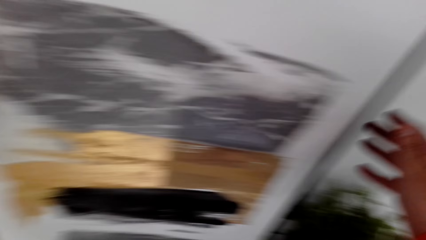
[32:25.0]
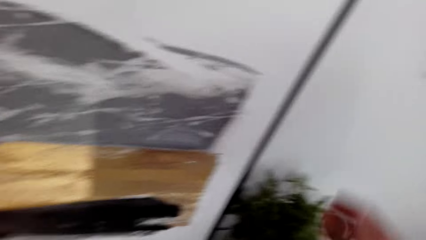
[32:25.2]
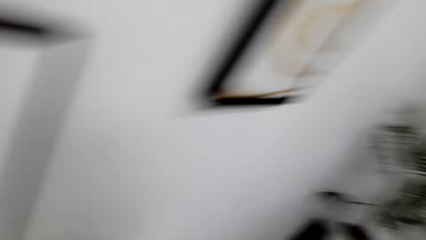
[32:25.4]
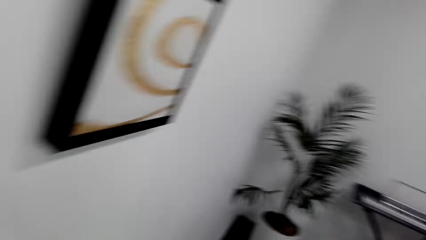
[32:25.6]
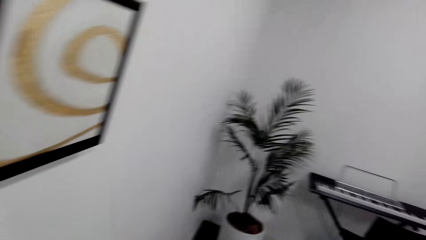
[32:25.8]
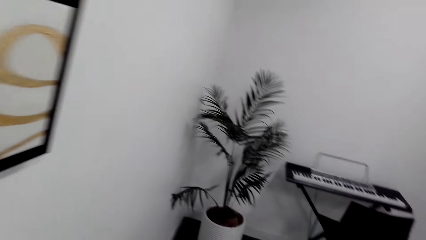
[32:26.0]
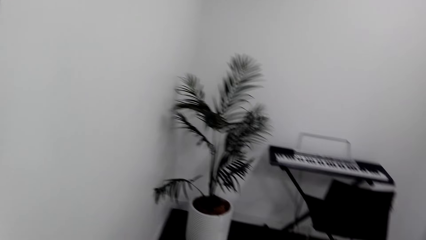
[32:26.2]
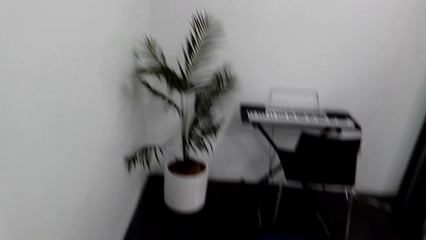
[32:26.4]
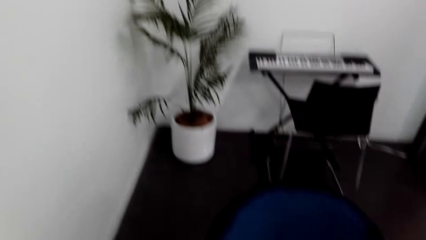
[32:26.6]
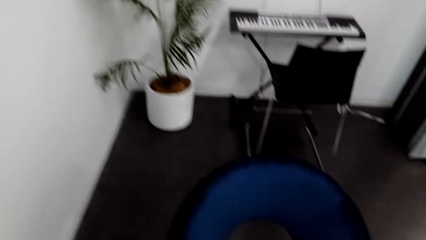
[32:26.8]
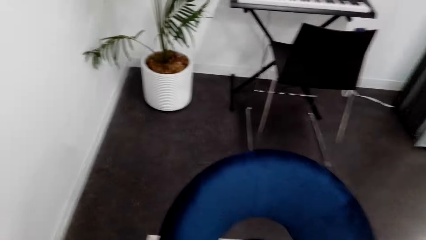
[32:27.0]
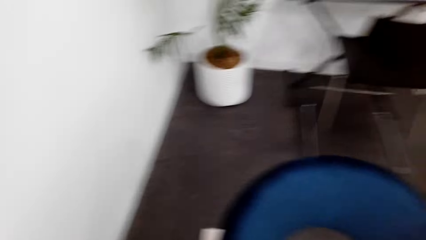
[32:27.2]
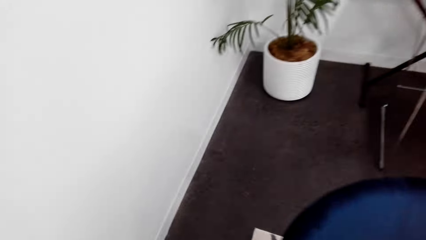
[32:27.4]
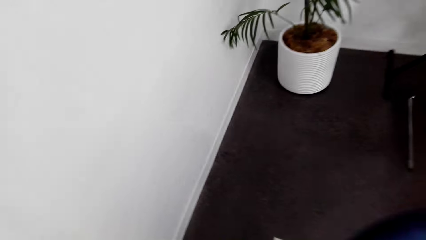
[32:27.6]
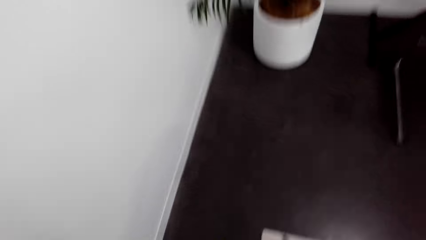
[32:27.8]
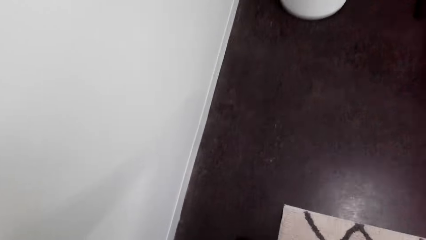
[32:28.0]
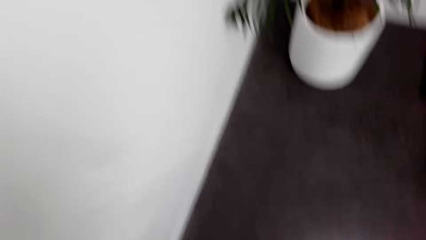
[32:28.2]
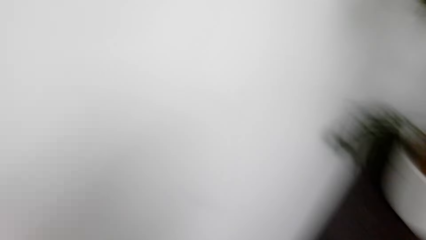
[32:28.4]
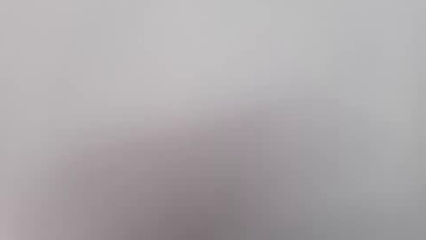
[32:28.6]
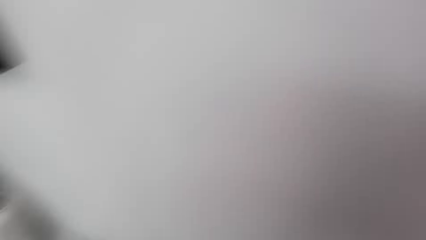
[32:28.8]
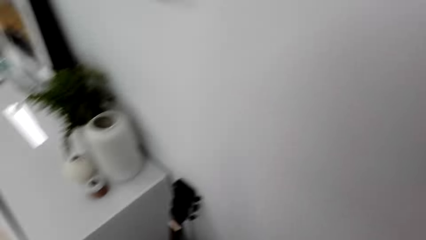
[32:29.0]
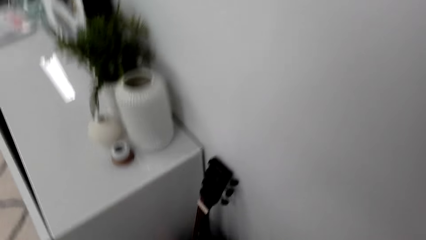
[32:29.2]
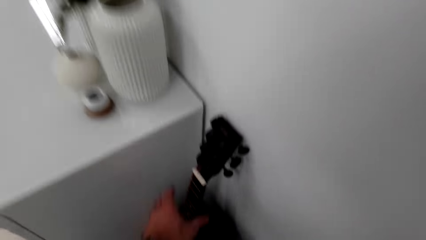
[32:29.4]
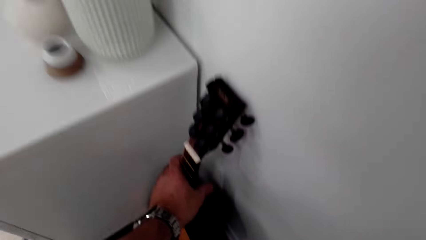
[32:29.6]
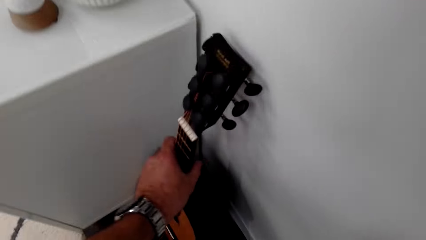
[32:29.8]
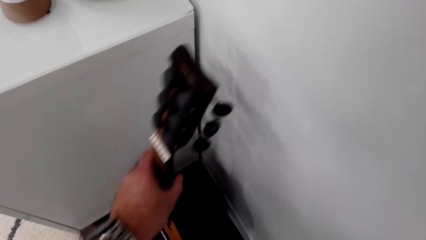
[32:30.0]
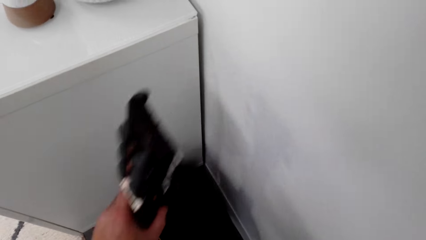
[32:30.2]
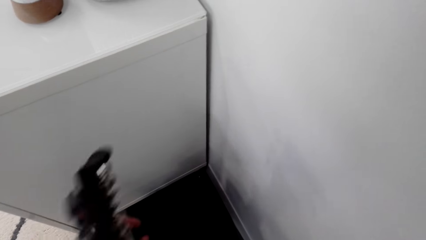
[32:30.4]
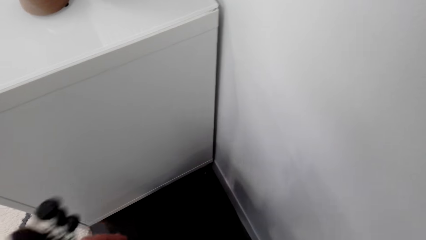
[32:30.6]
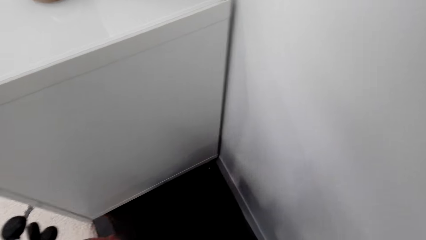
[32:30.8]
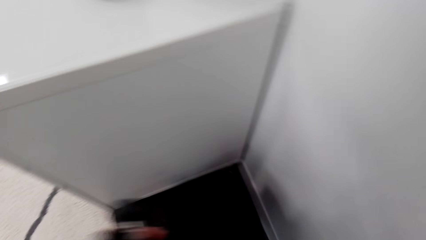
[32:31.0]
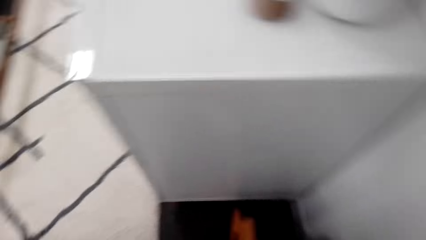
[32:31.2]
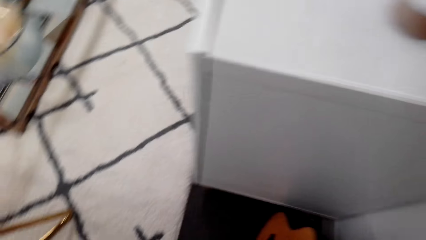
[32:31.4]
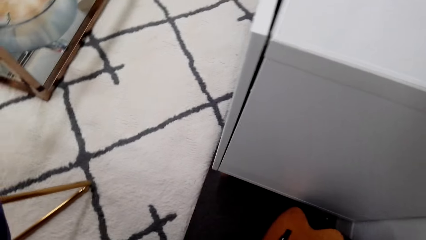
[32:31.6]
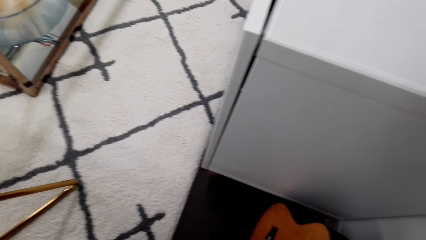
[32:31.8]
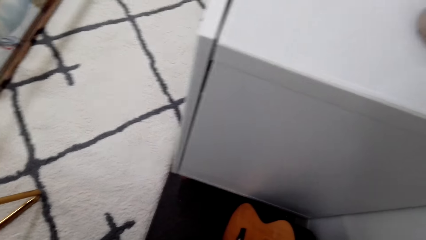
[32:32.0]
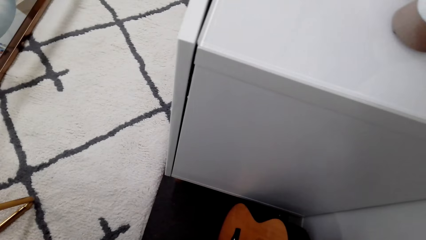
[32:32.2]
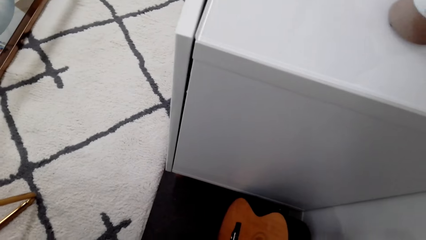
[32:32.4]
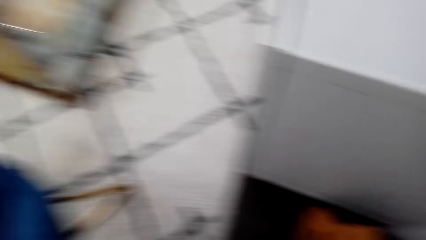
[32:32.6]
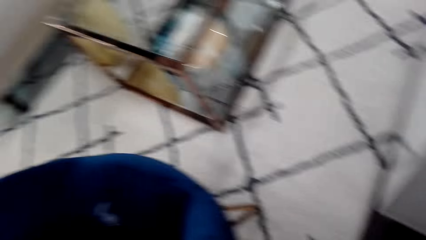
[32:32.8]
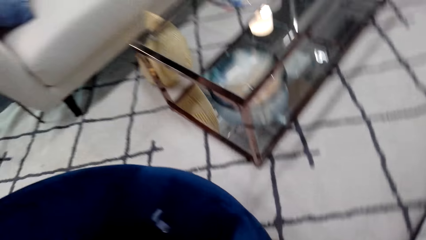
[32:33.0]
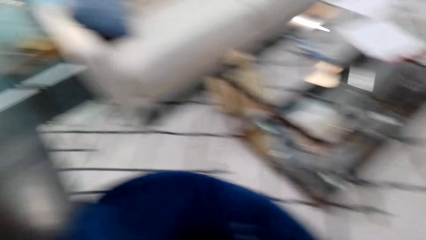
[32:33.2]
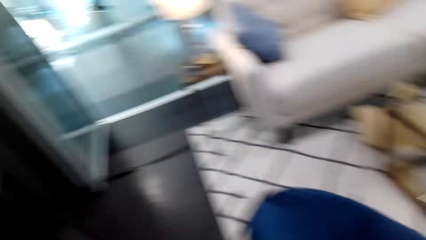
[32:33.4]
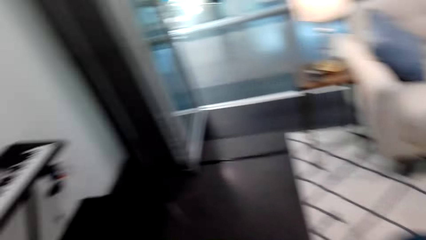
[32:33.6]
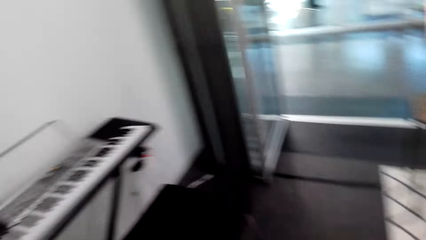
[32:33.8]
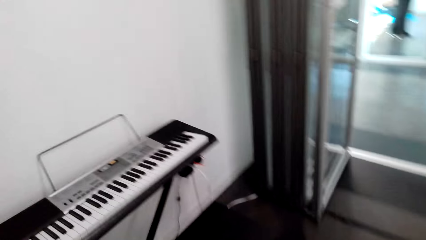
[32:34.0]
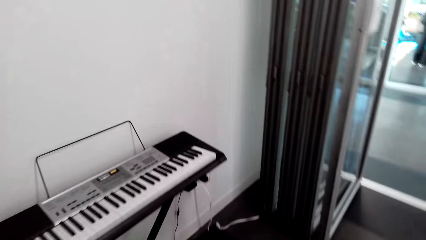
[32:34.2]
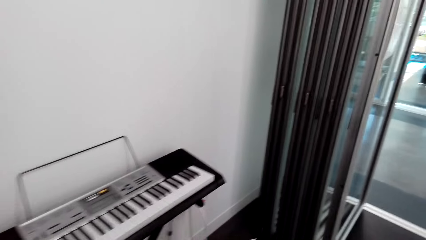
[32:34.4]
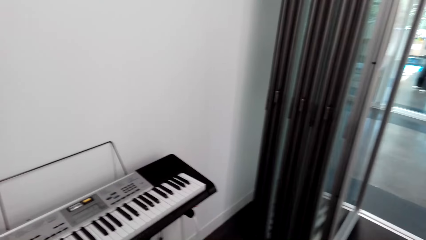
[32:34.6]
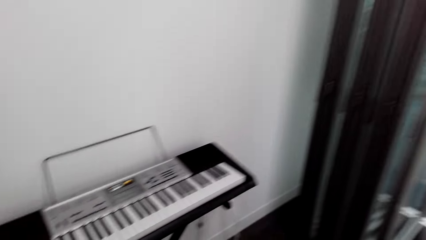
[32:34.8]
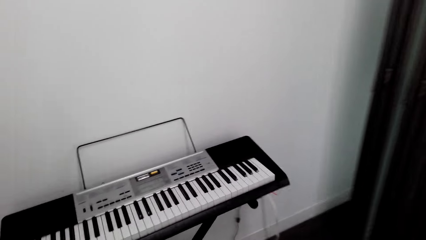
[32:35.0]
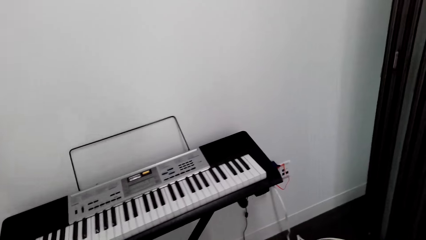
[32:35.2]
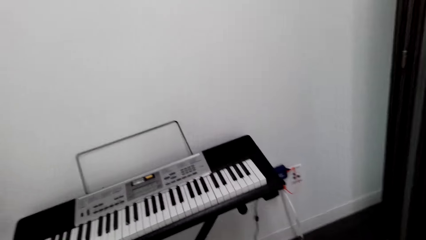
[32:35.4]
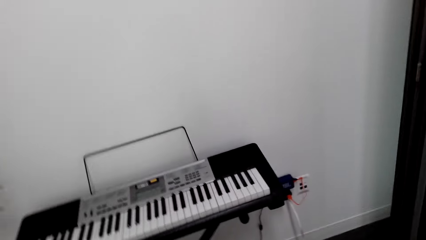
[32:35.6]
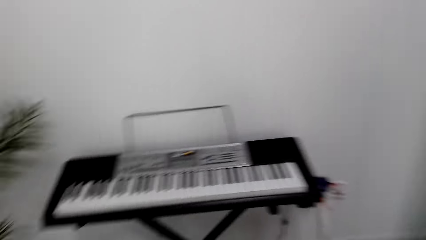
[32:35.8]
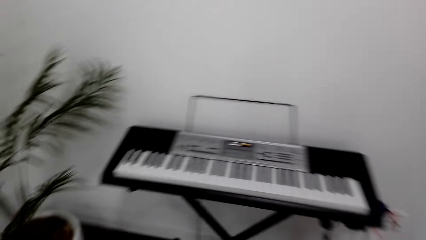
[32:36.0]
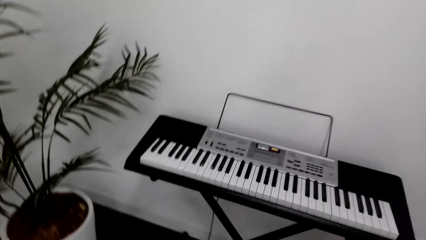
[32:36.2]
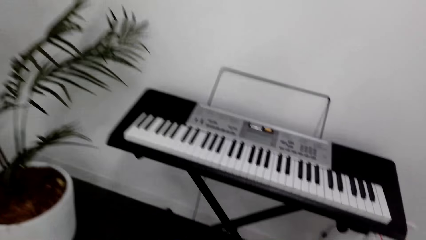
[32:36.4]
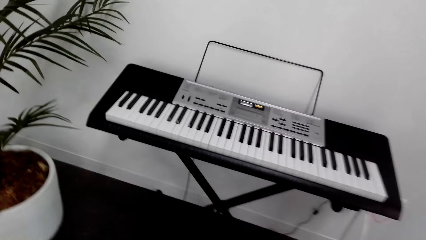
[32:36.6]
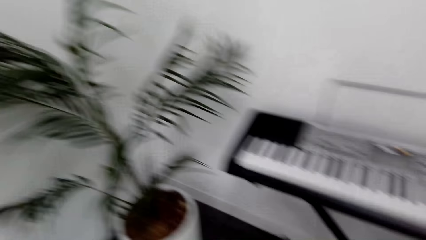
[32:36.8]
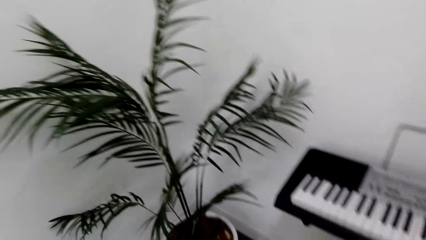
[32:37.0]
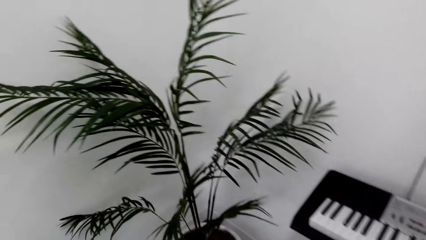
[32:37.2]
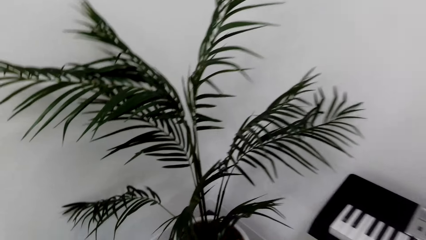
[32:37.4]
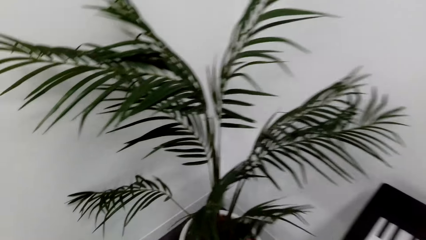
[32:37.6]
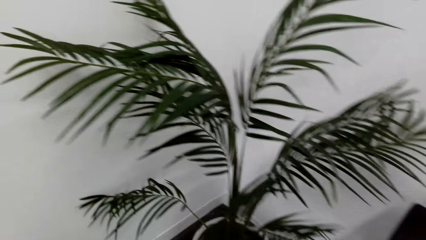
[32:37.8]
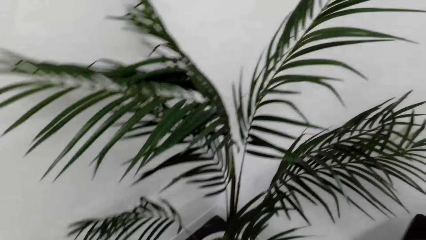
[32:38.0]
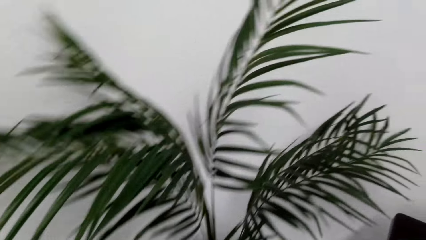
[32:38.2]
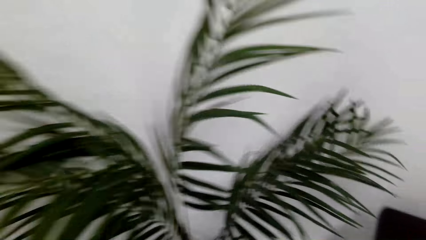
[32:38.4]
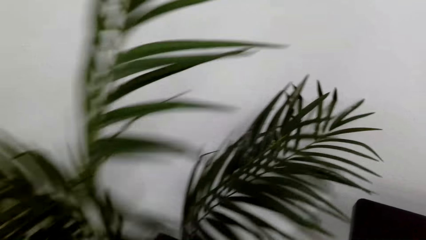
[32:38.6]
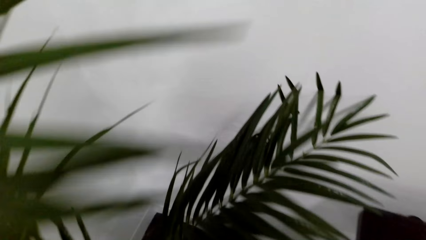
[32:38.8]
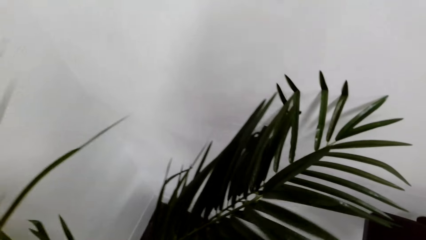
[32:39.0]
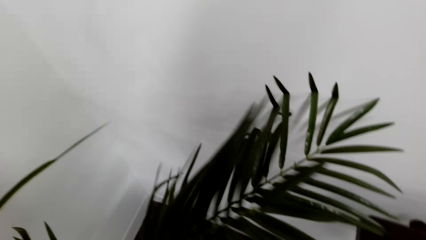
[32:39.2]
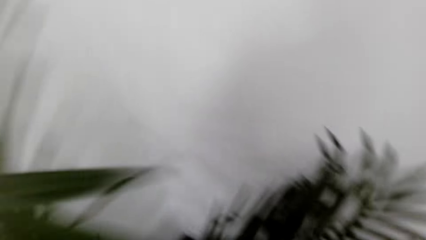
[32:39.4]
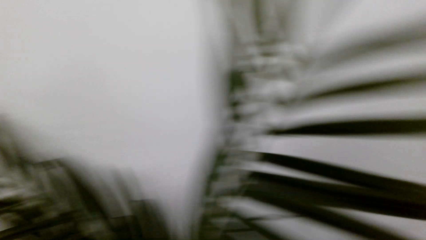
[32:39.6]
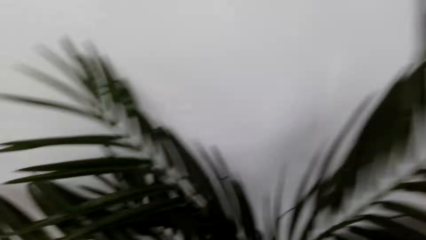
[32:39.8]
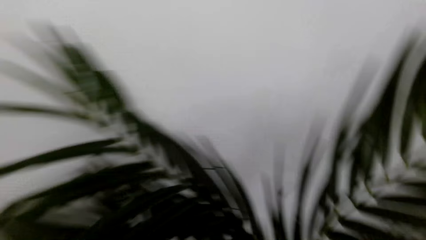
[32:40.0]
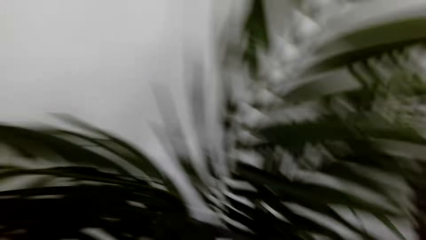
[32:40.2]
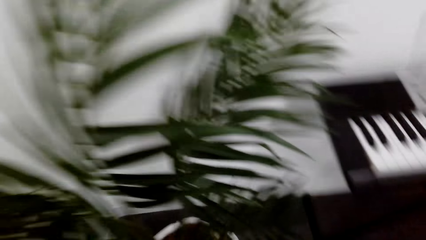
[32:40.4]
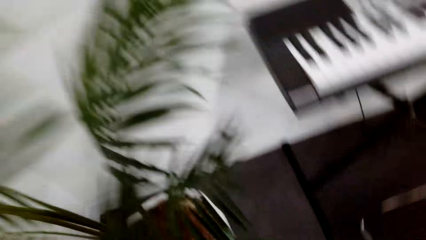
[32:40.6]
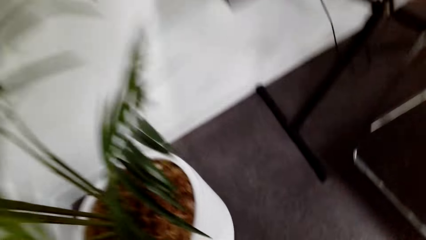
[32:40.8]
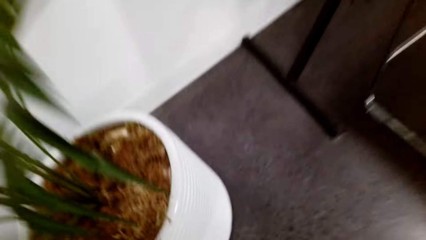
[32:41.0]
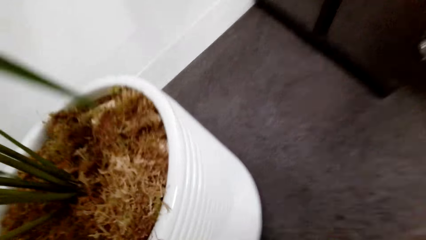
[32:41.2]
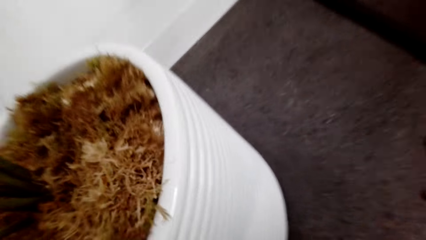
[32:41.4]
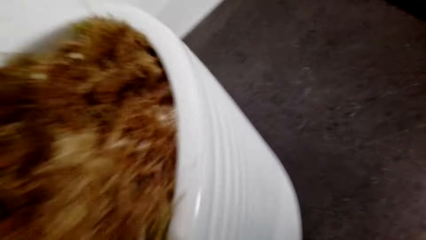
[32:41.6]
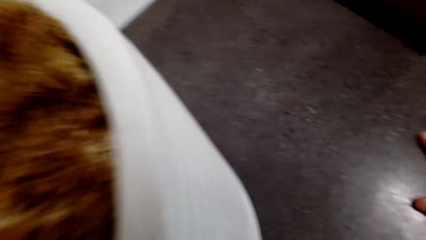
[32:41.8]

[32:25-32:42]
The camera wearer returns the painting back to the wall. They walk in the room. They pick up a guitar. They move the guitar from the wall. They put back the guitar. They walk in the room. They look around.
